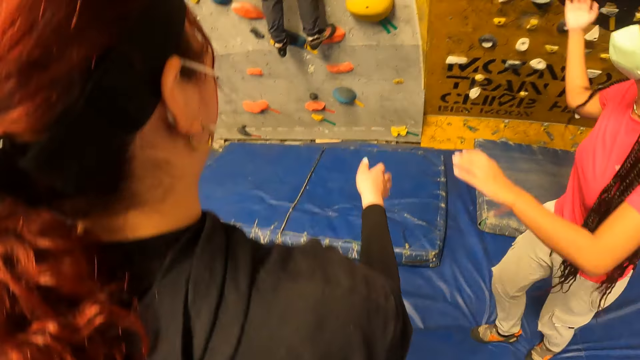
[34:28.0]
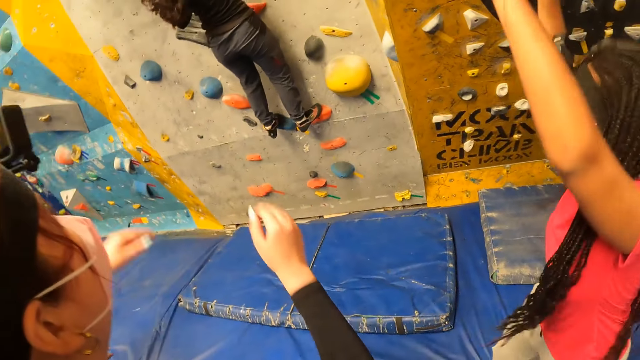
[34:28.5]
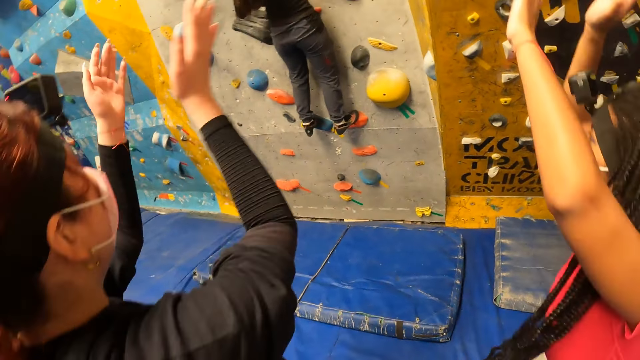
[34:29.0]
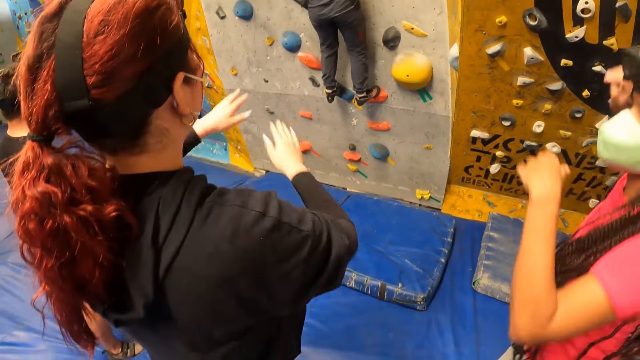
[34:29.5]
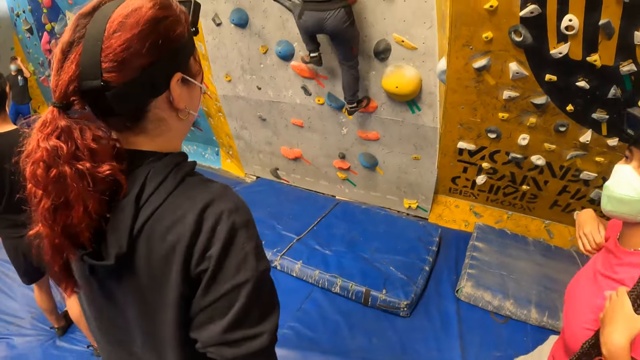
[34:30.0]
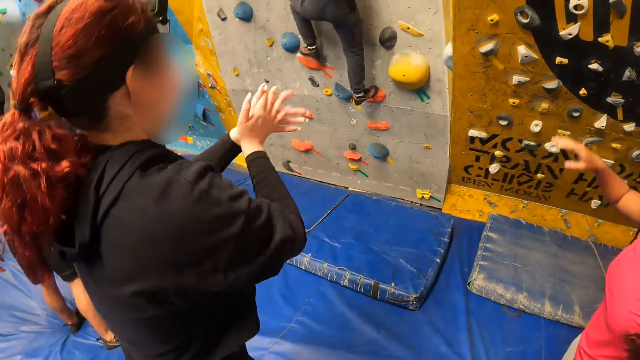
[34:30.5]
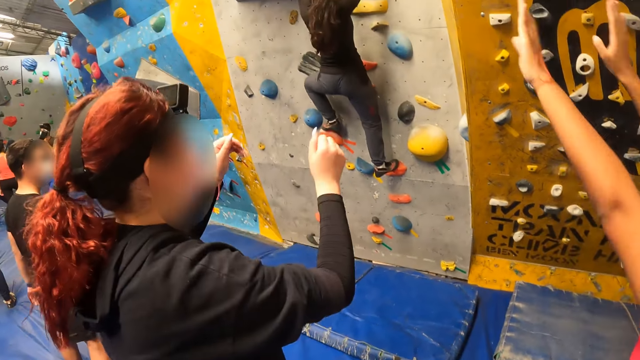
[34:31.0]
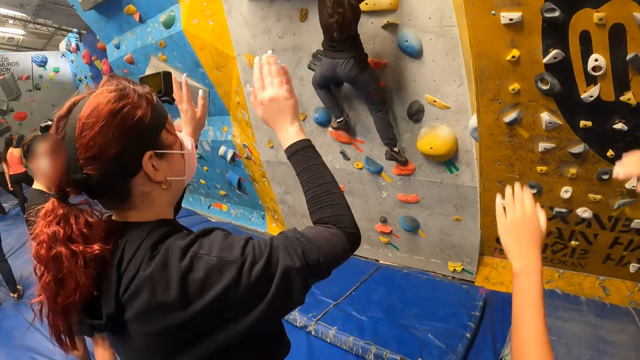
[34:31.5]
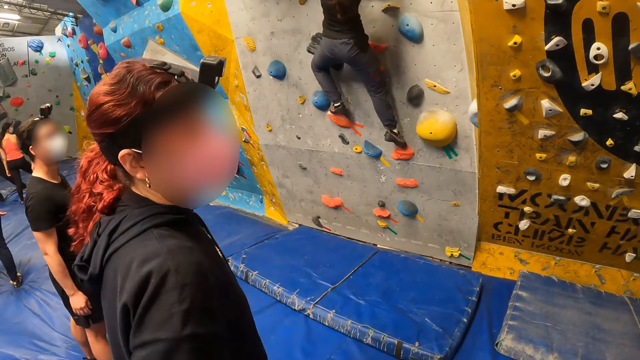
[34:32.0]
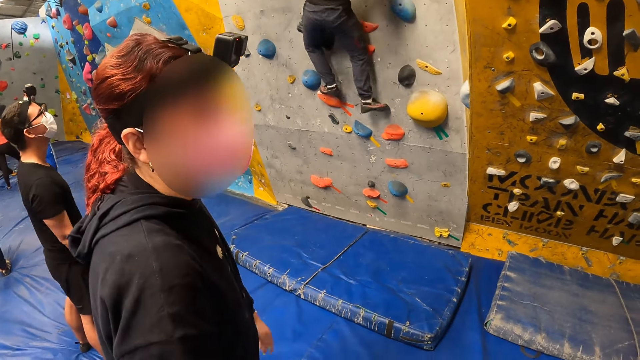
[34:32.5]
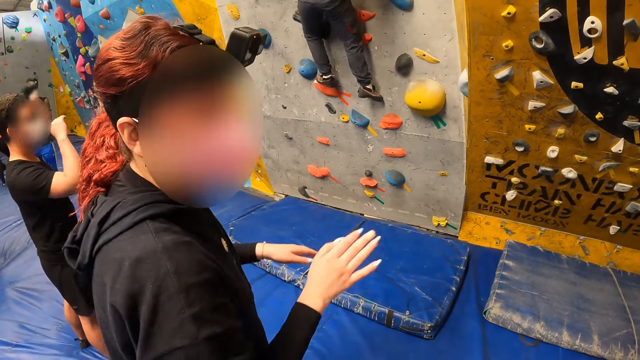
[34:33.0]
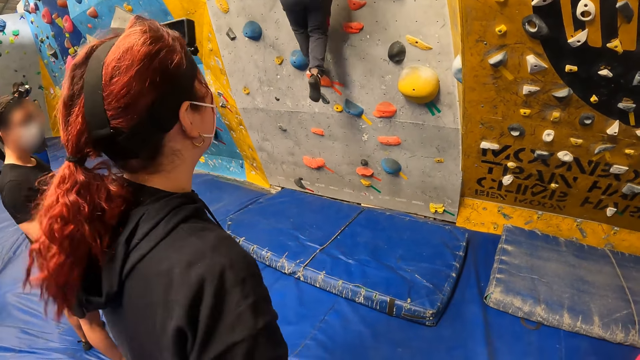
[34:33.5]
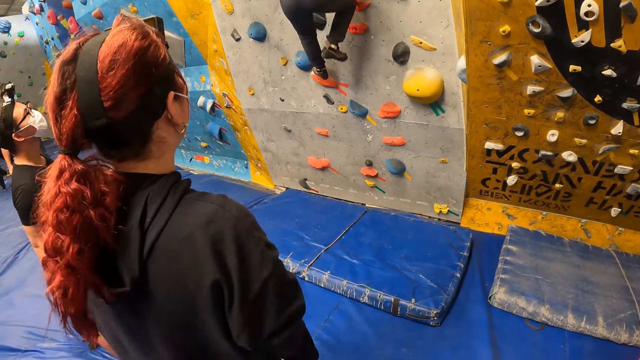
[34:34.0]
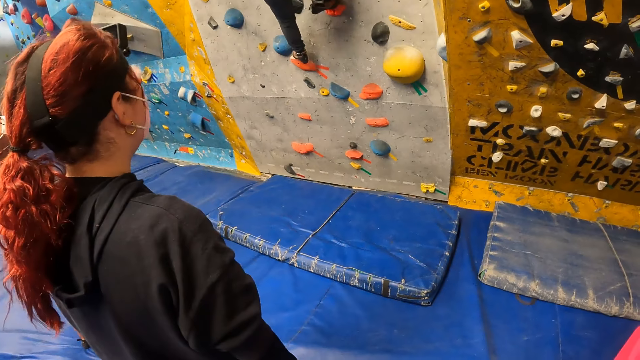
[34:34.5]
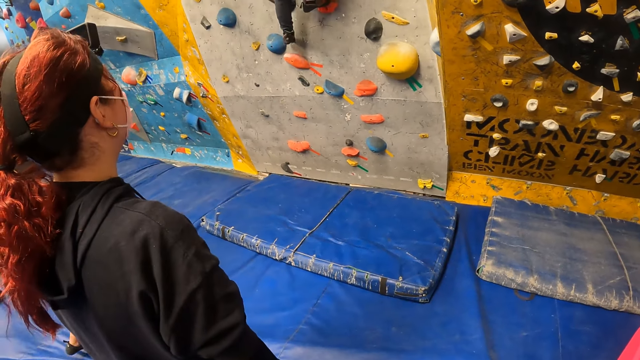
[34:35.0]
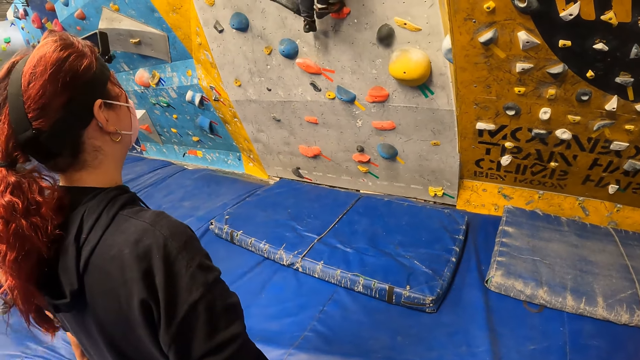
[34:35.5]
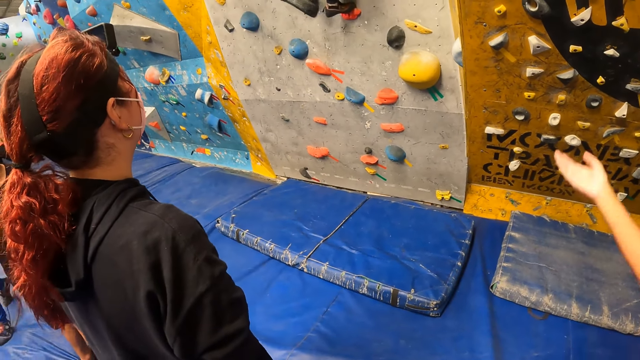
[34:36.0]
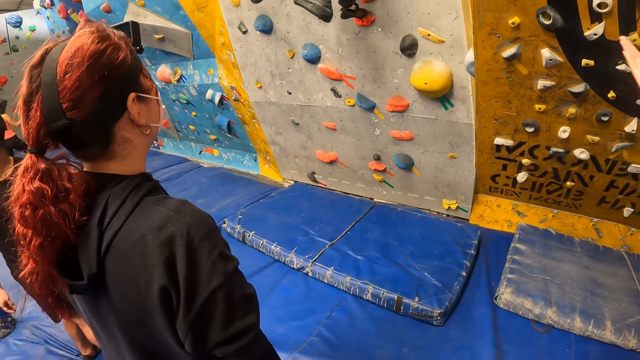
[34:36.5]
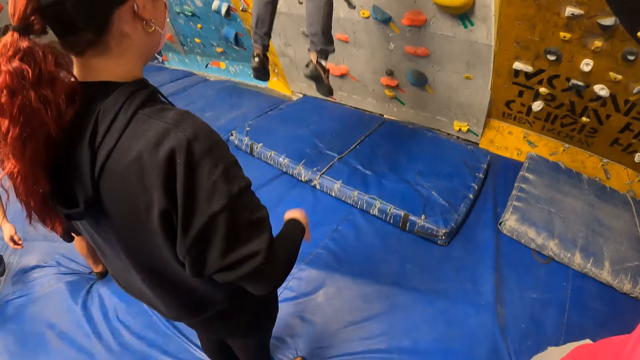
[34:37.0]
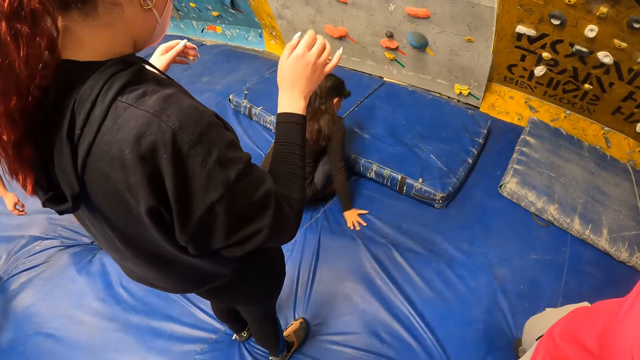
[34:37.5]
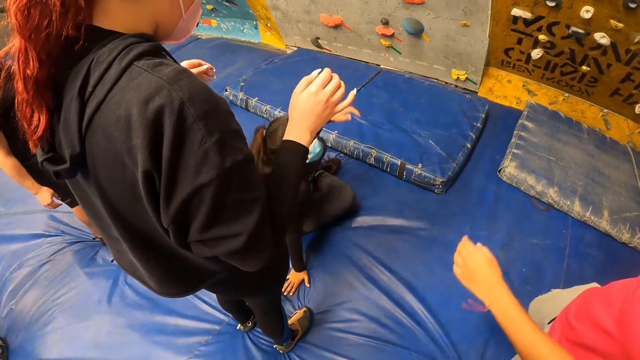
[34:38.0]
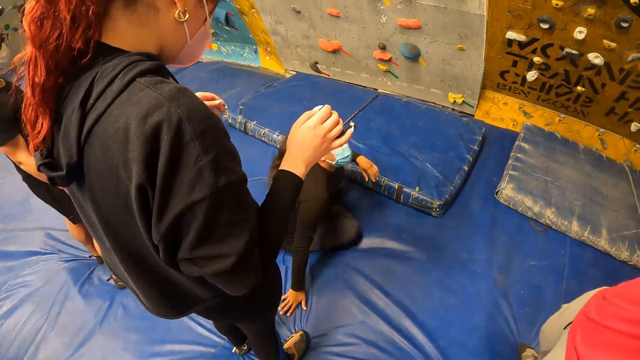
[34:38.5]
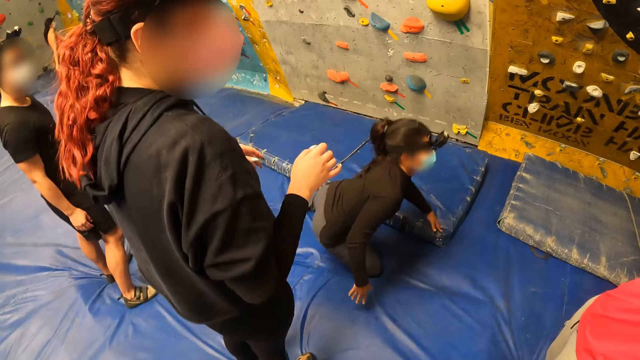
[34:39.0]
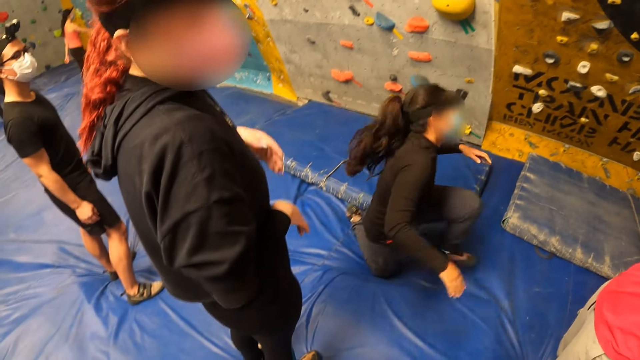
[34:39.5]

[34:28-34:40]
The camera wearer looks around. The woman lands on the bouldering mat.

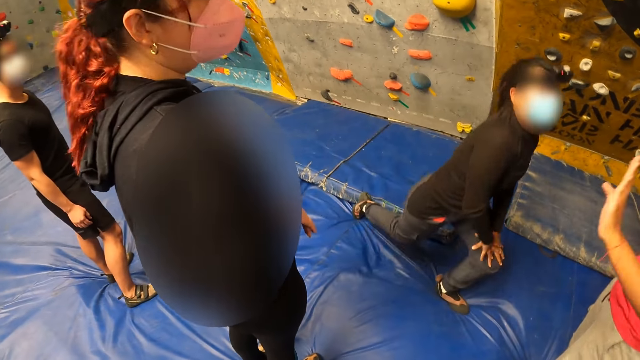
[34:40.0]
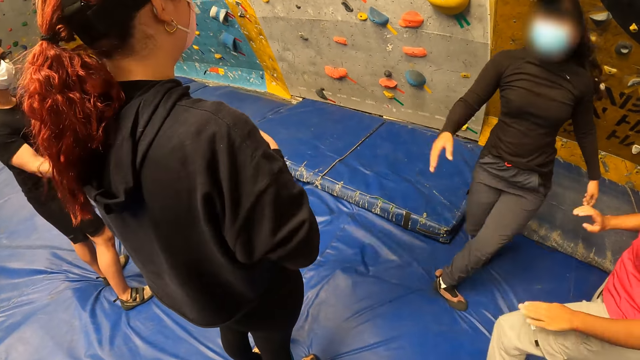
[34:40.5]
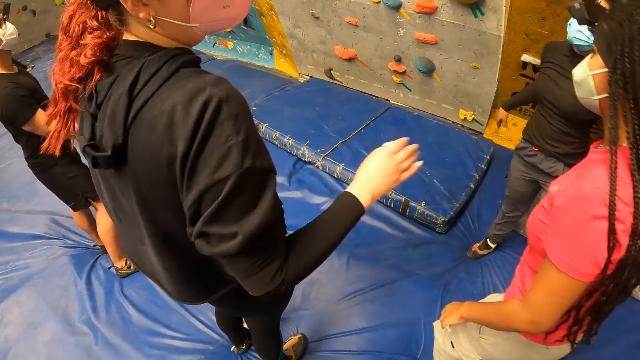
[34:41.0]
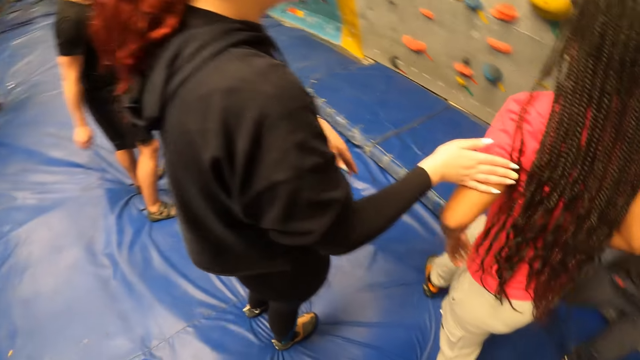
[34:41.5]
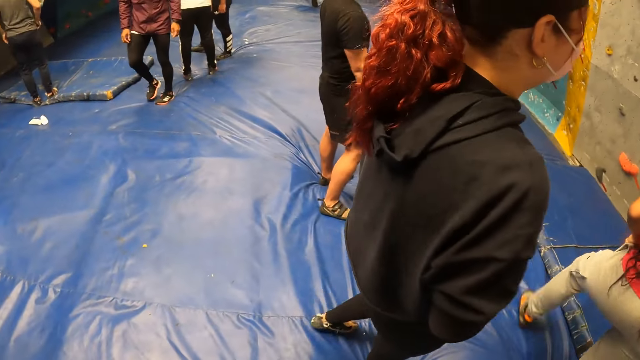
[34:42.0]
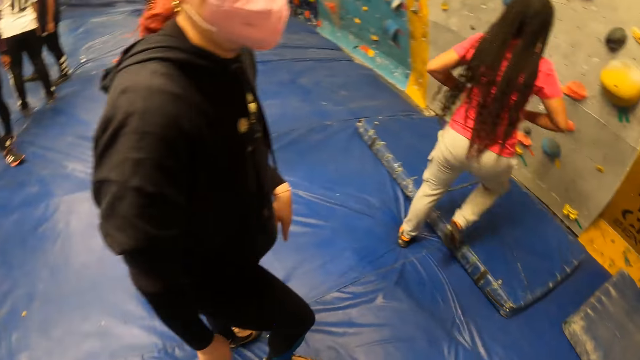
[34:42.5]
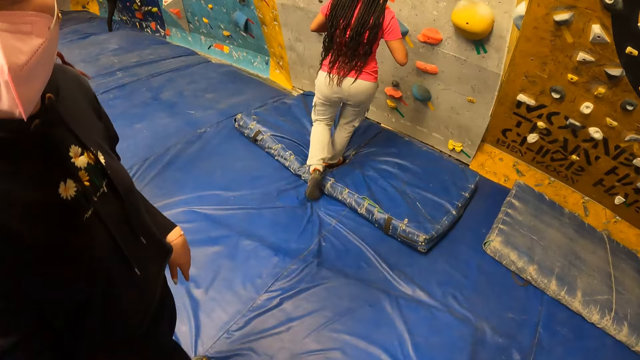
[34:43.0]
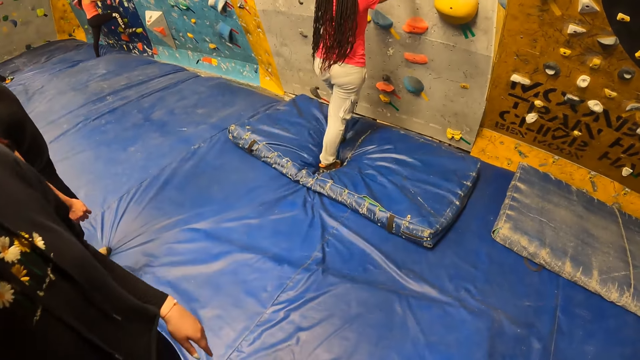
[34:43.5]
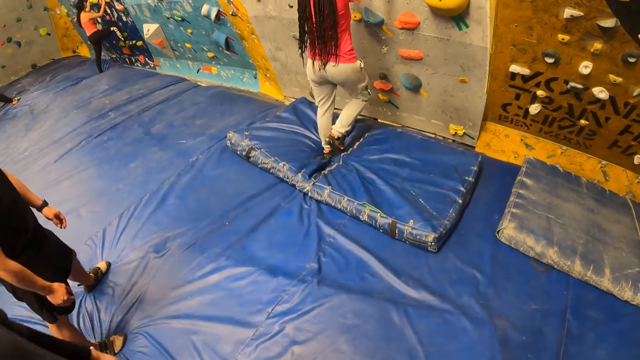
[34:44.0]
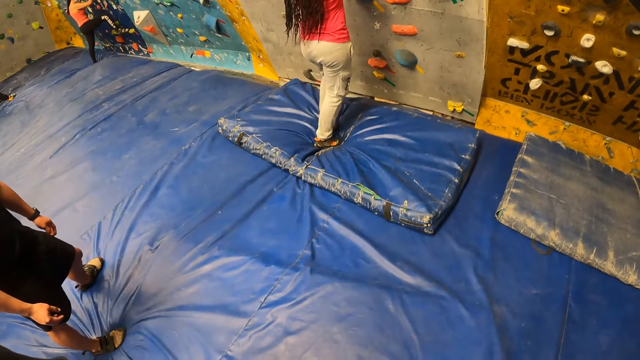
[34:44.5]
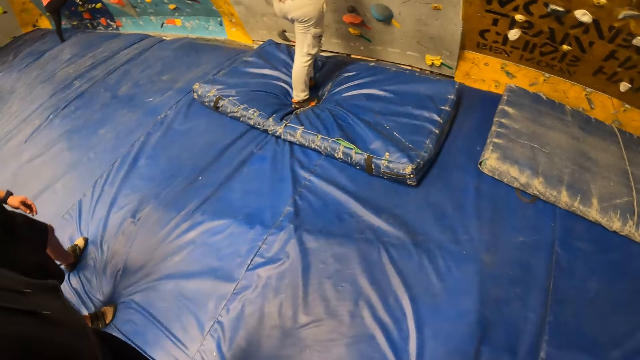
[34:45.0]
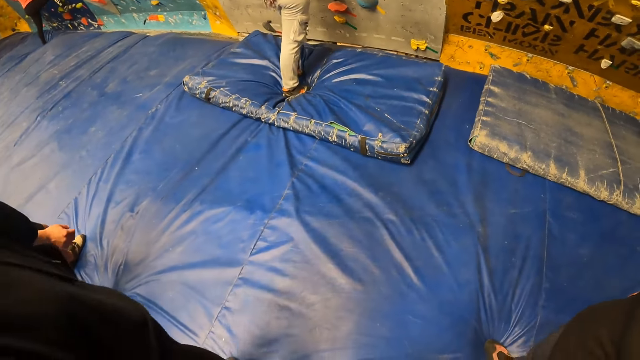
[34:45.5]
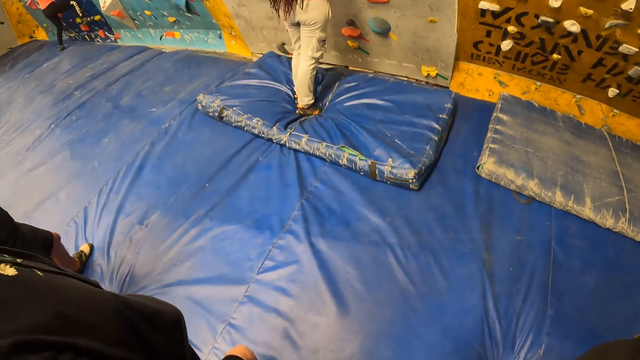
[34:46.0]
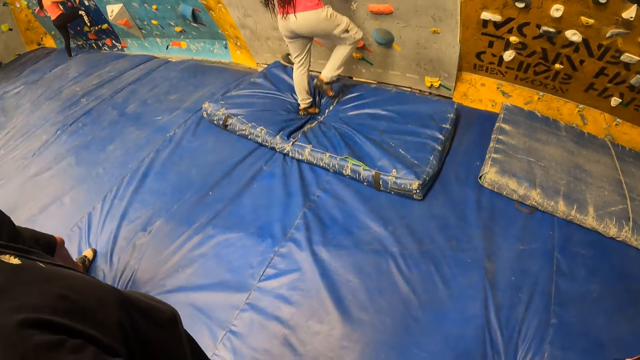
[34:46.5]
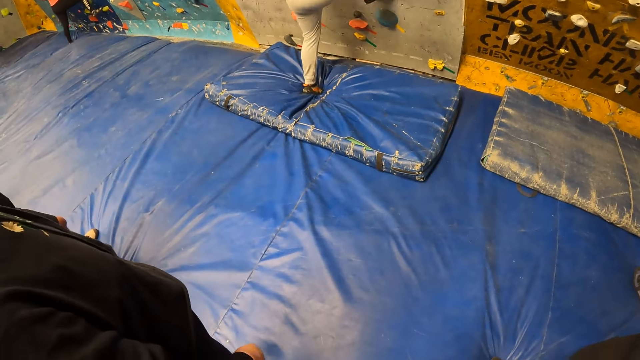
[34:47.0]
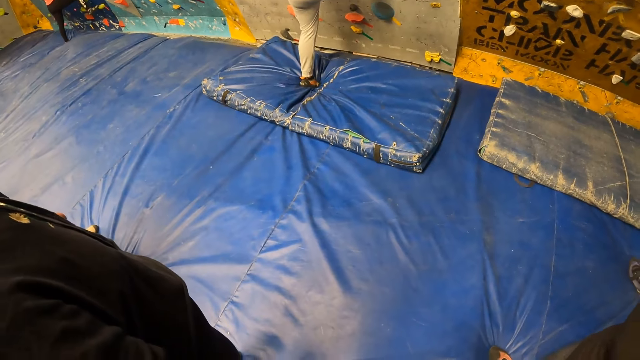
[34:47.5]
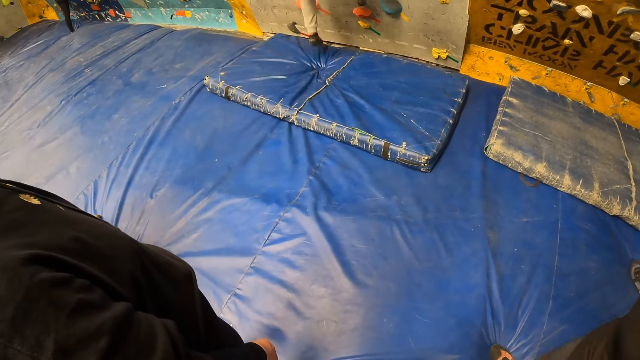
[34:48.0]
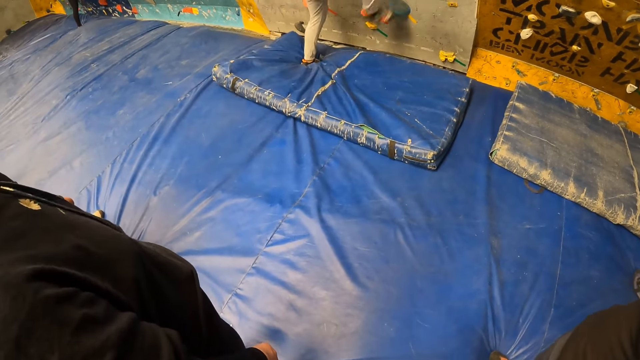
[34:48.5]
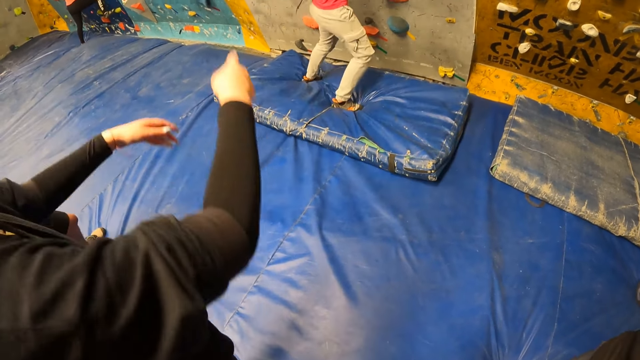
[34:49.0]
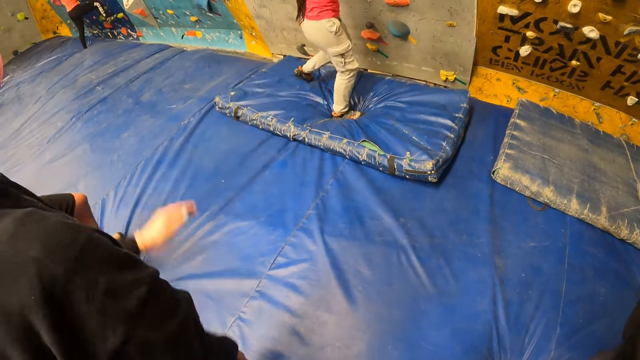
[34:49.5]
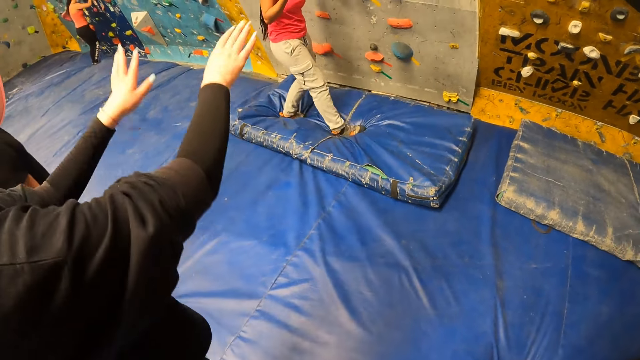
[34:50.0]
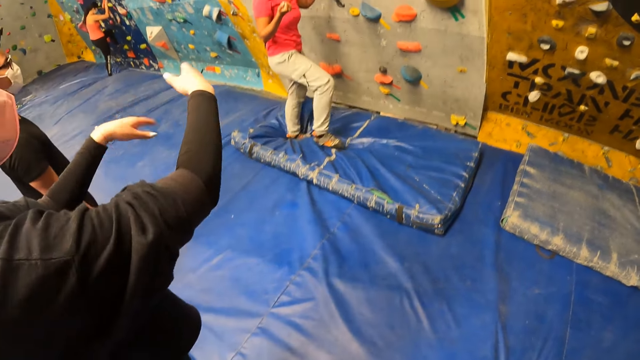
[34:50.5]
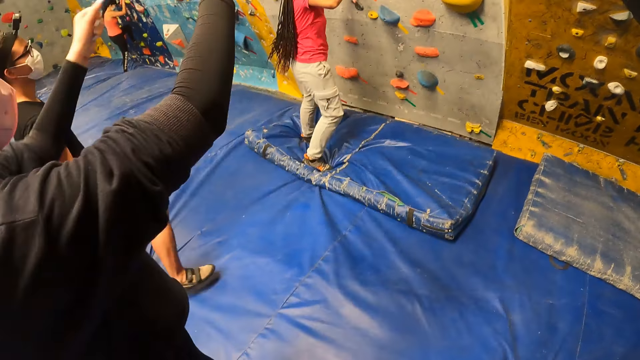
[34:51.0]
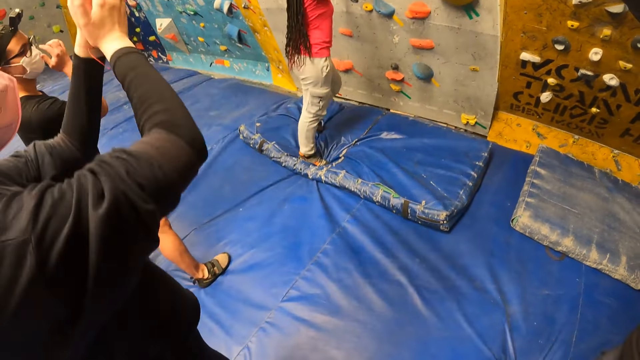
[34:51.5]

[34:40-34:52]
A woman walks towards the bouldering wall. The camera wearer looks around. The woman steps on the bouldering mat and climbs the bouldering wall with both hands and feet. Another woman interacts with the first woman.
